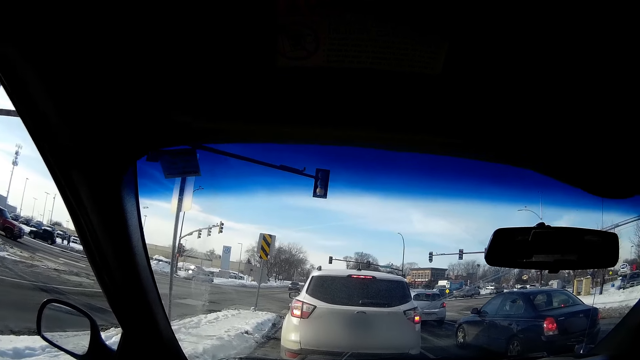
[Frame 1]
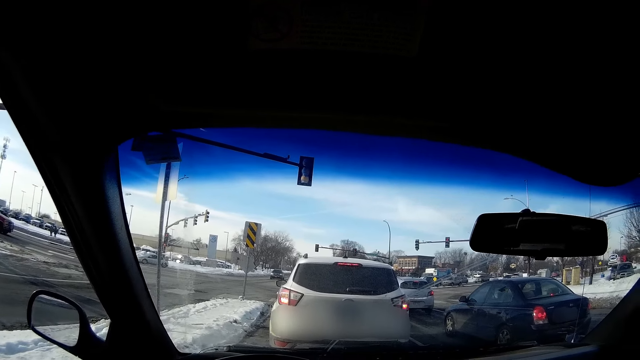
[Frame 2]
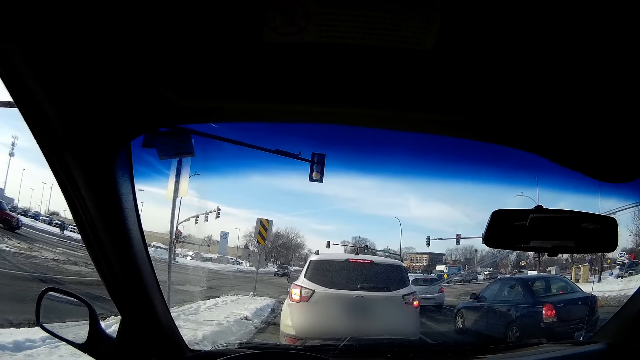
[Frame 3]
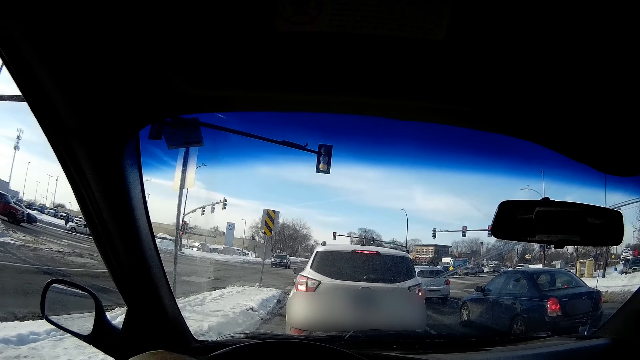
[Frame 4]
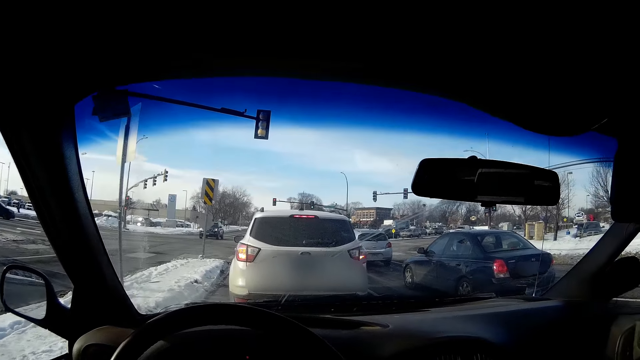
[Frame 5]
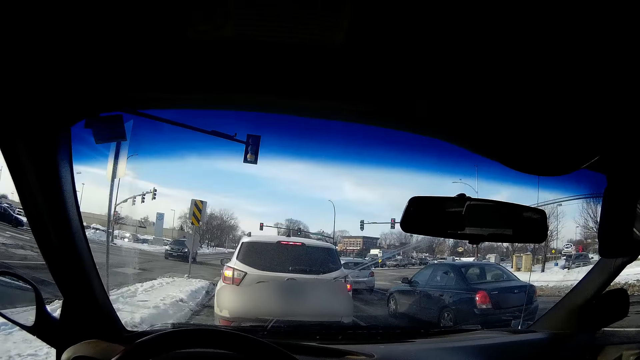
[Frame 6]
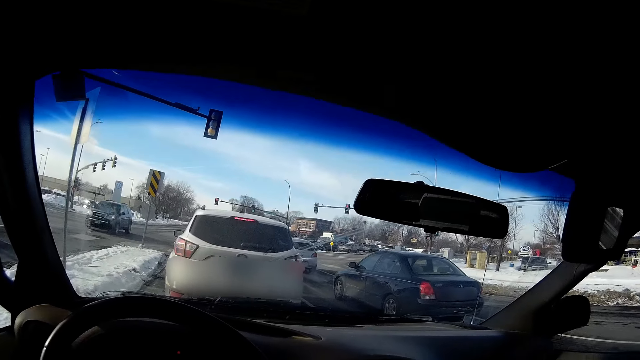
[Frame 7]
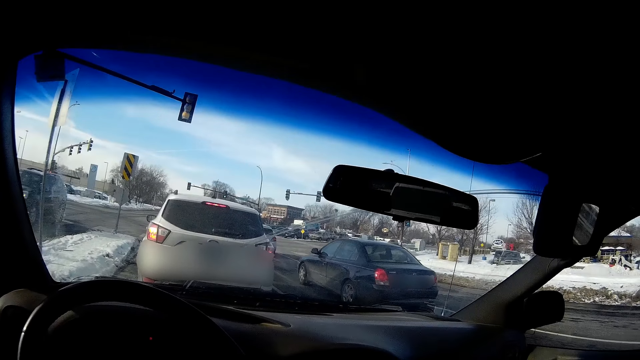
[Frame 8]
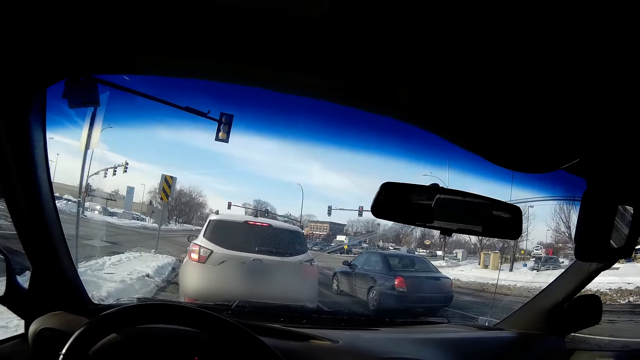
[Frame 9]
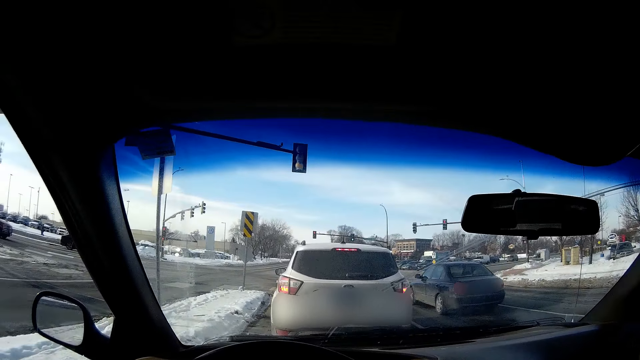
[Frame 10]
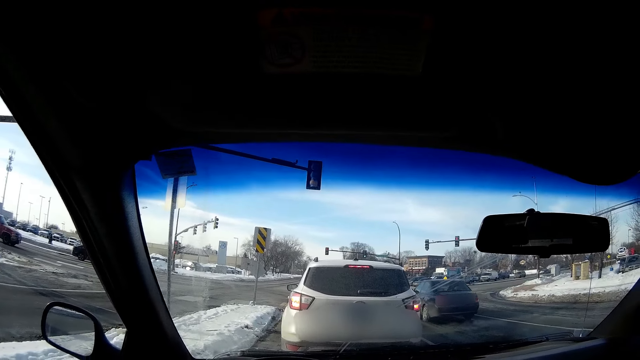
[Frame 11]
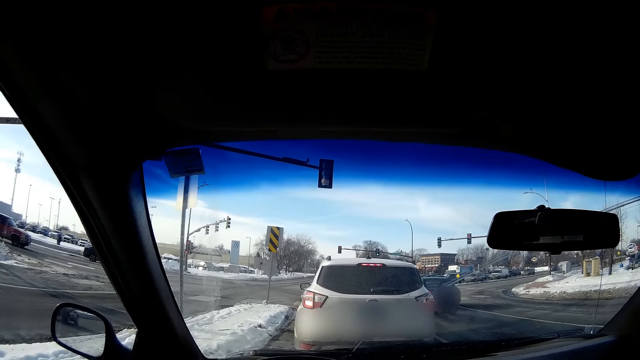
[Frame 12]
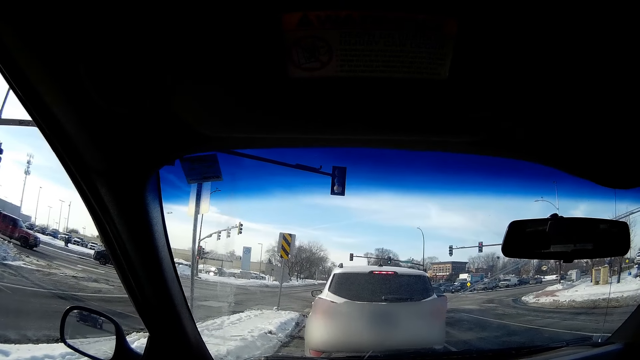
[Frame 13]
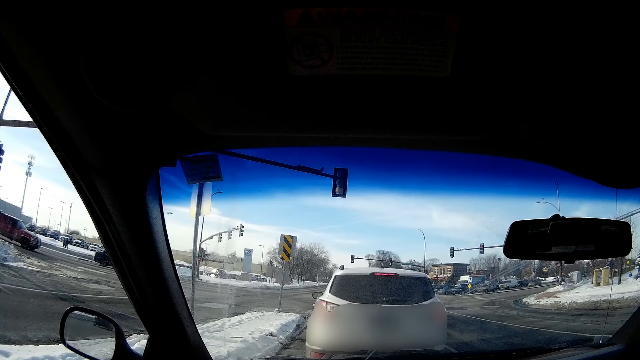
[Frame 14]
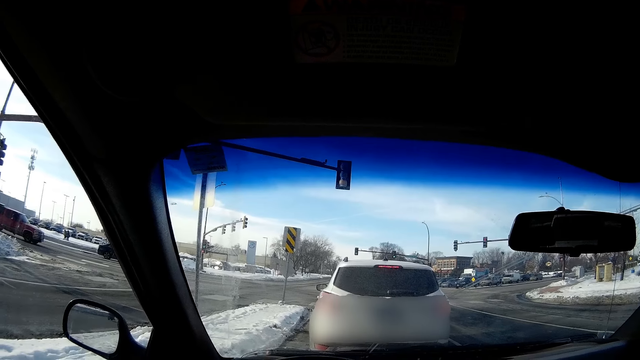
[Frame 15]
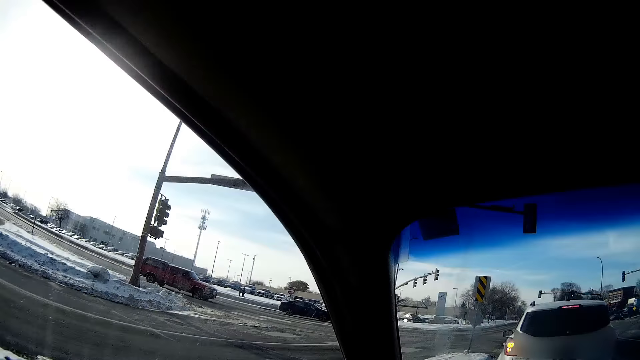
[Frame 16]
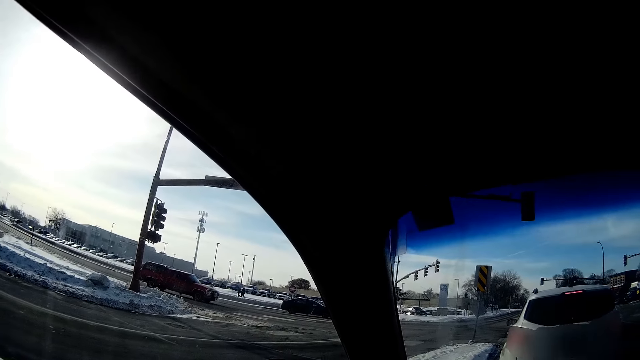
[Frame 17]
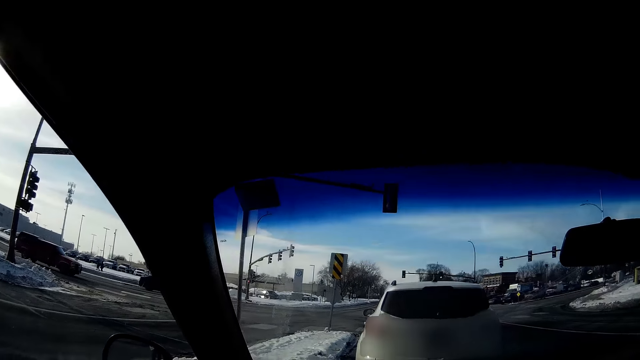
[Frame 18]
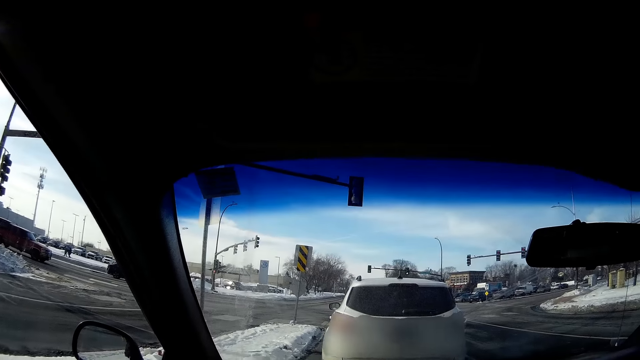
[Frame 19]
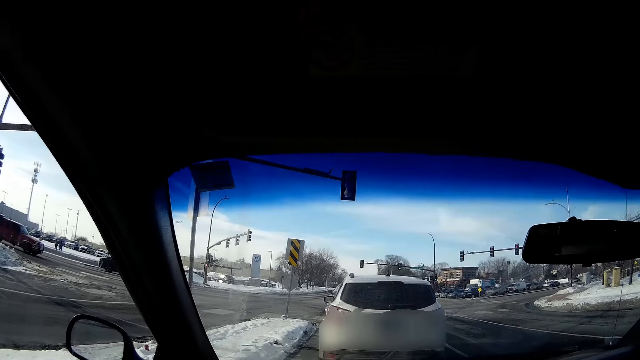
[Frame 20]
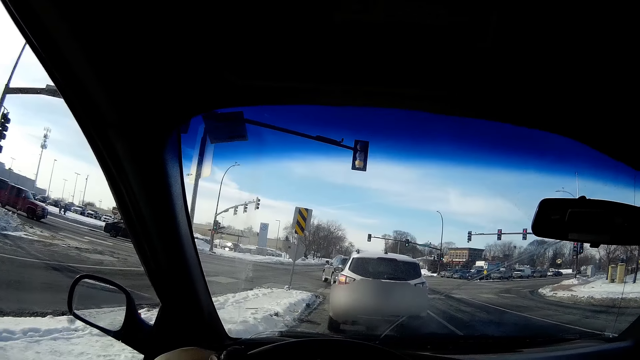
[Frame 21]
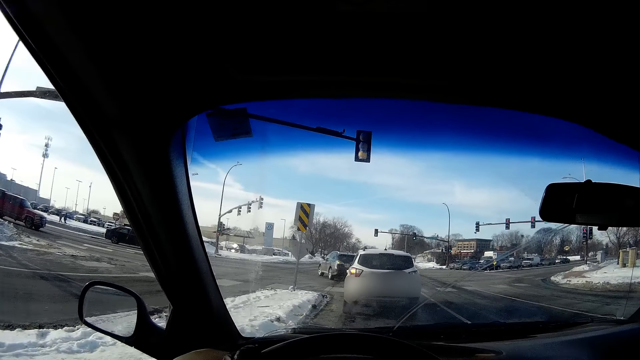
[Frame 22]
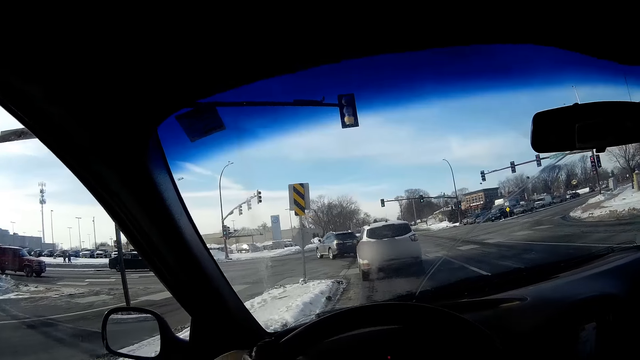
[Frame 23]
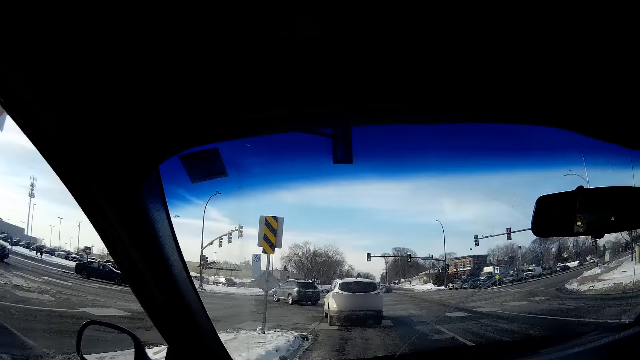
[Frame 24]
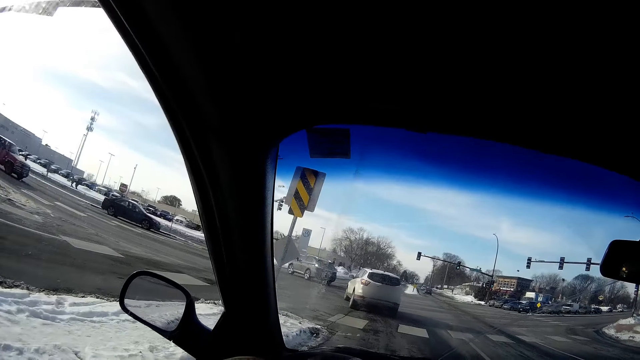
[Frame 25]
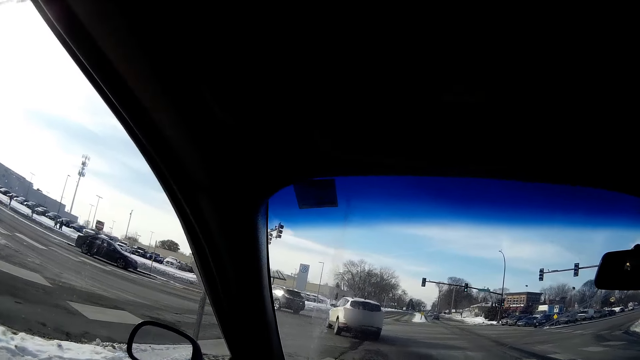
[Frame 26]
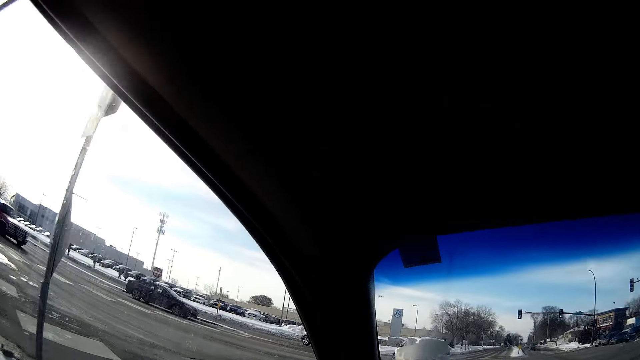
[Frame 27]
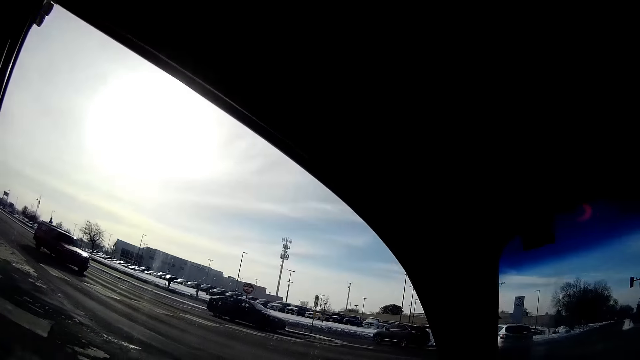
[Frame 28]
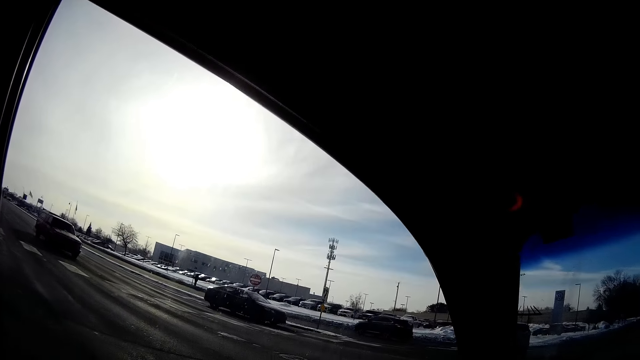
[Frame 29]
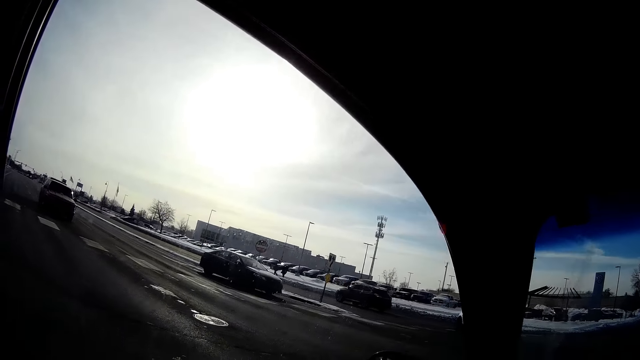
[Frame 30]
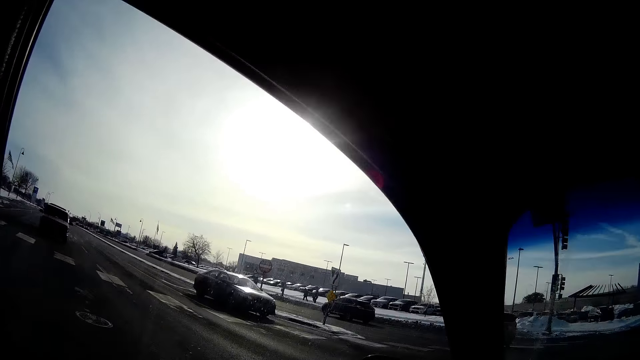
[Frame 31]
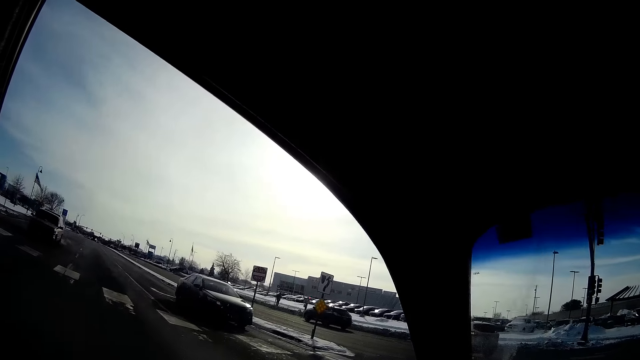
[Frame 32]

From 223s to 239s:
A car drives past the camera wearer. The camera wearer drives the car to the left side of the road.

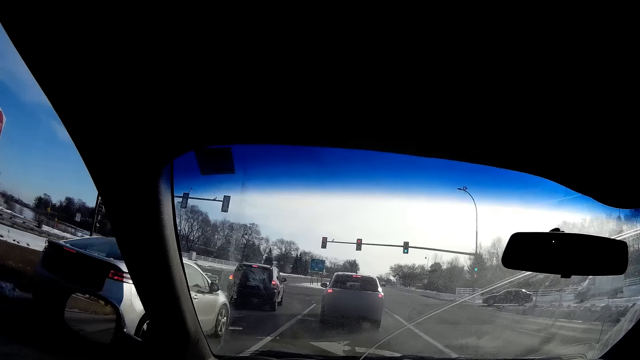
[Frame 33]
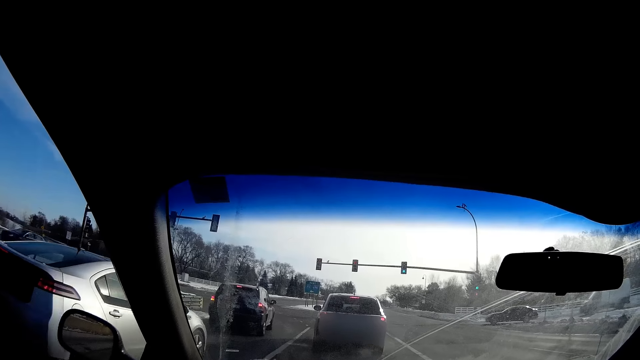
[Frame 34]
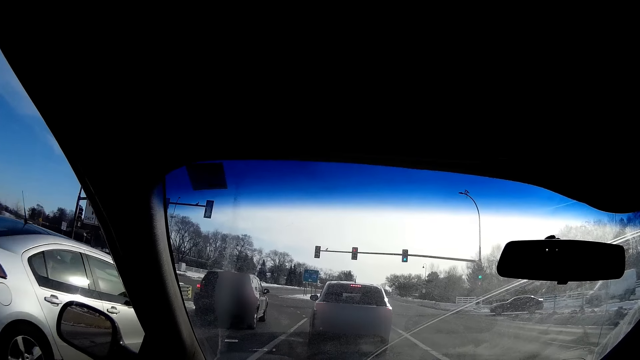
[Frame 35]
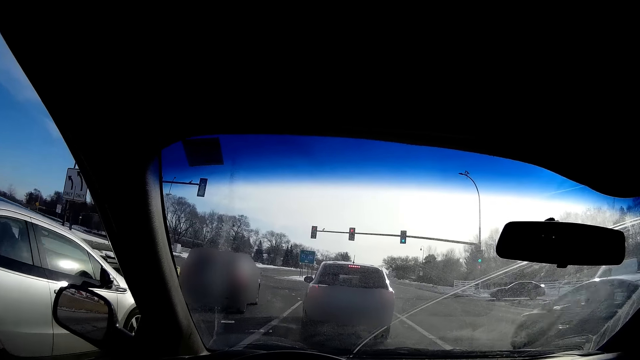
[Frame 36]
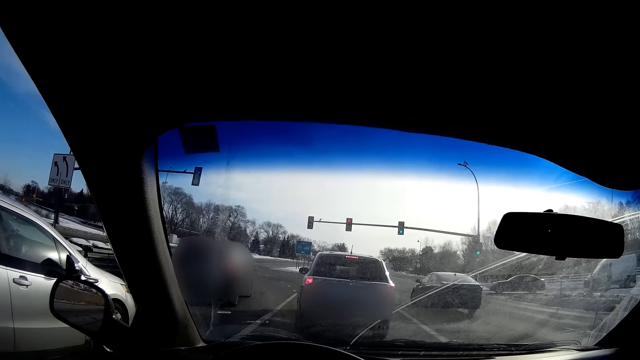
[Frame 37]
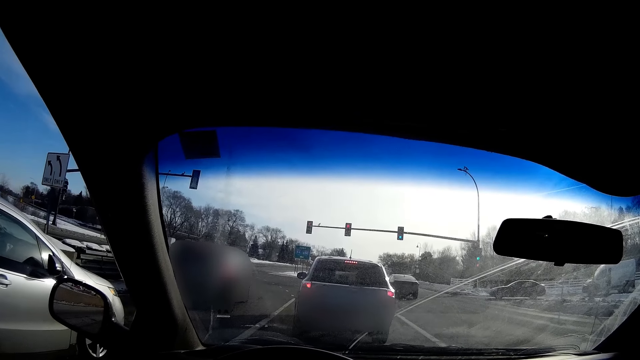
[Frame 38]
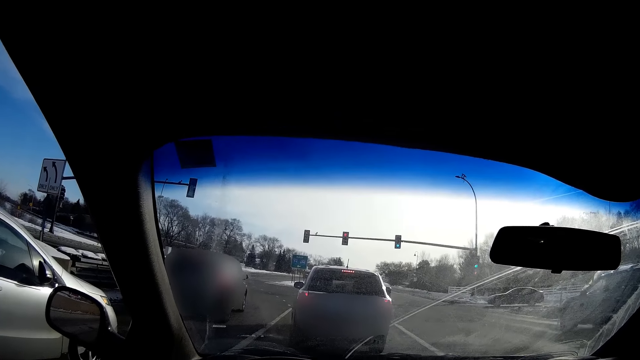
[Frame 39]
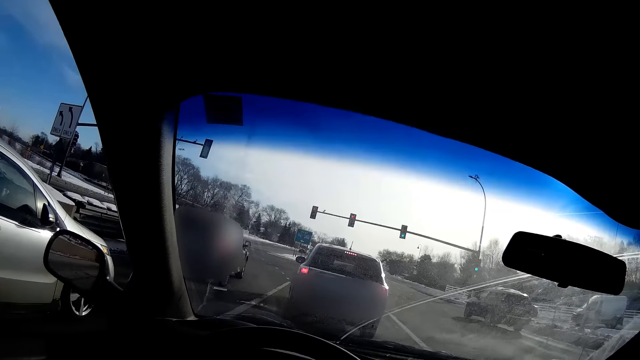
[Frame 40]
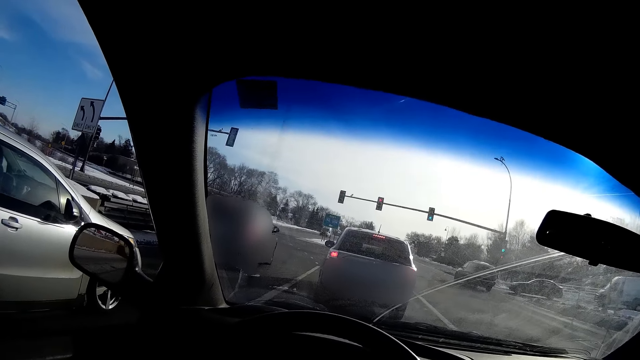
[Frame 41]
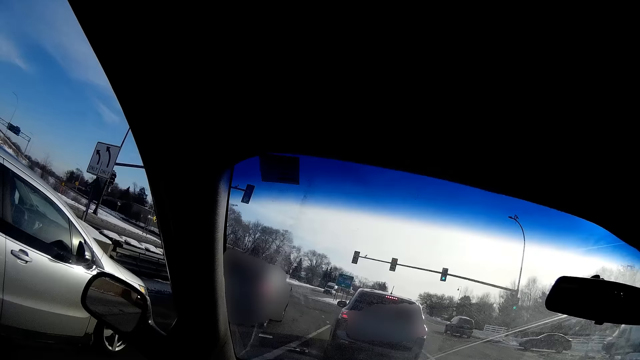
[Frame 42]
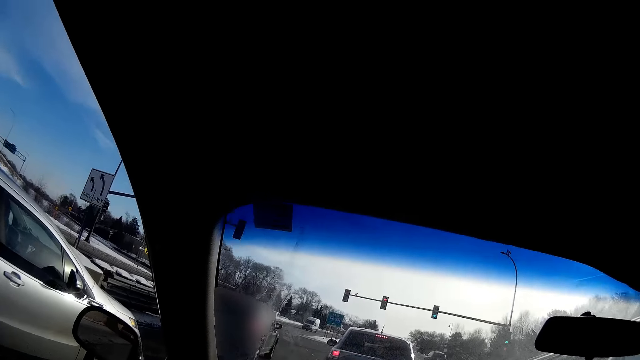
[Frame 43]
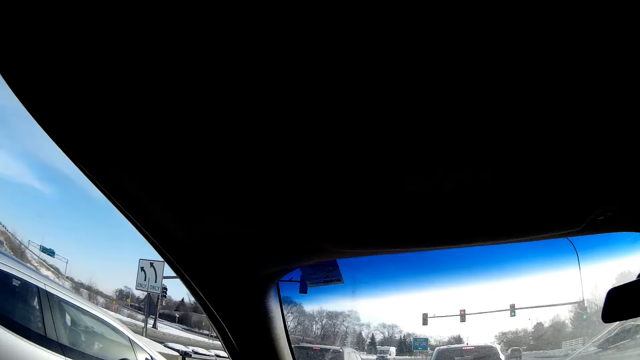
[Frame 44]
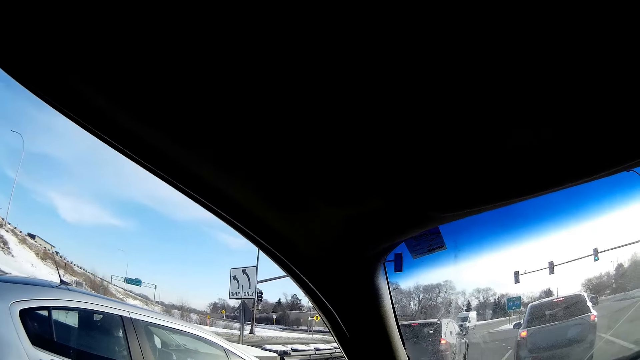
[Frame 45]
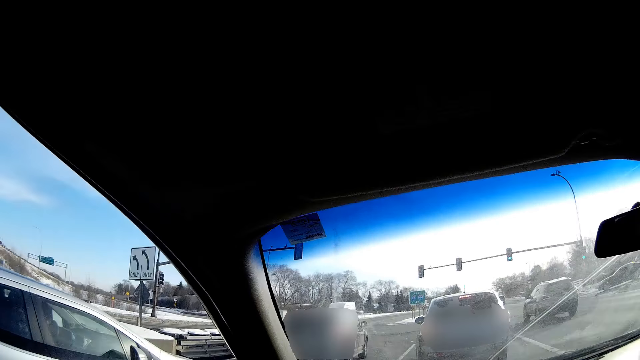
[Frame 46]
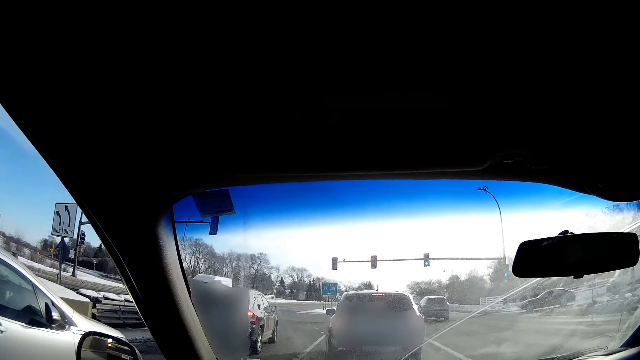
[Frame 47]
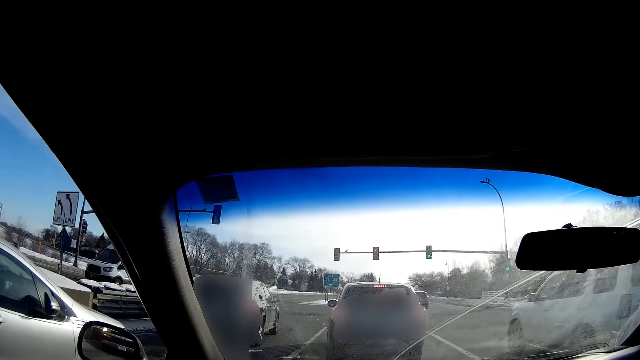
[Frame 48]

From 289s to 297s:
The camera wearer stops the car at a traffic light.
